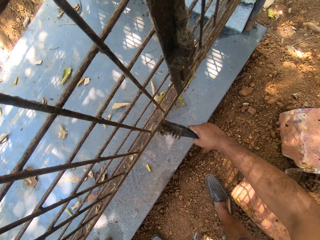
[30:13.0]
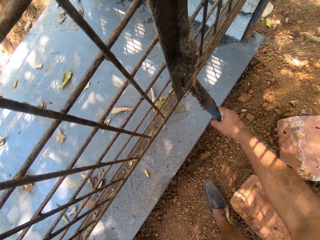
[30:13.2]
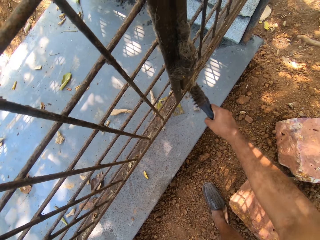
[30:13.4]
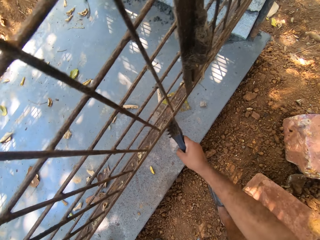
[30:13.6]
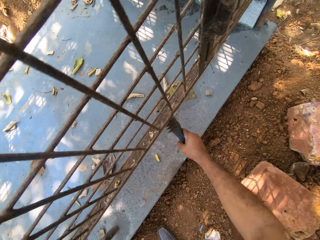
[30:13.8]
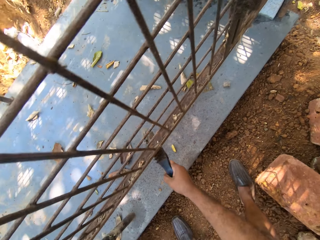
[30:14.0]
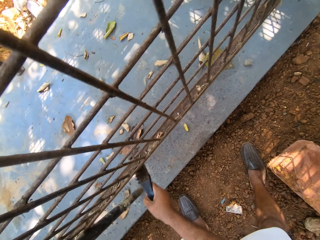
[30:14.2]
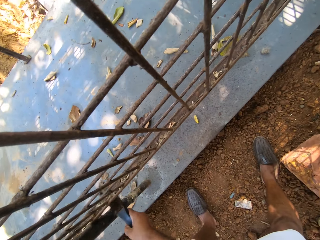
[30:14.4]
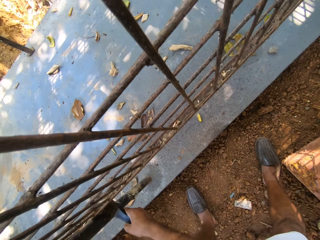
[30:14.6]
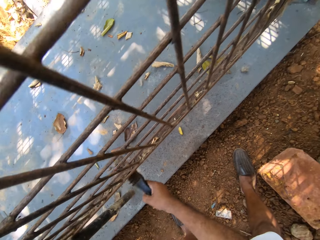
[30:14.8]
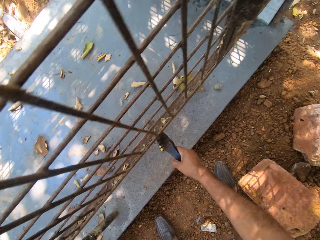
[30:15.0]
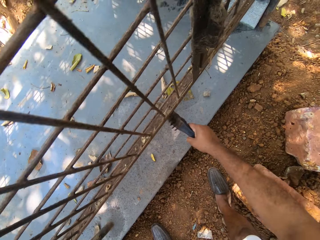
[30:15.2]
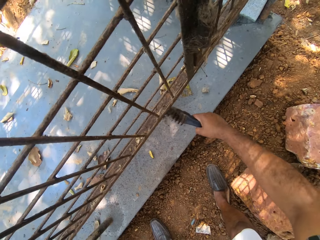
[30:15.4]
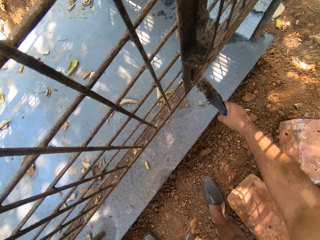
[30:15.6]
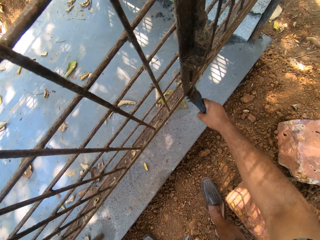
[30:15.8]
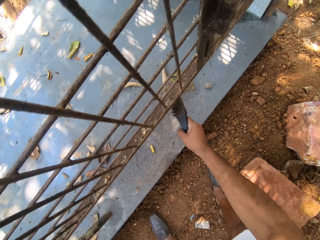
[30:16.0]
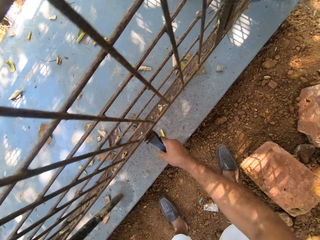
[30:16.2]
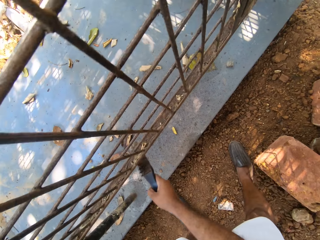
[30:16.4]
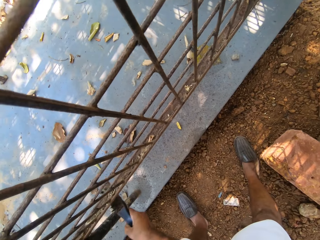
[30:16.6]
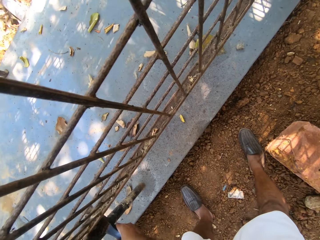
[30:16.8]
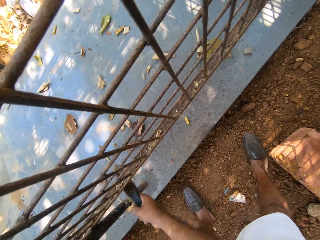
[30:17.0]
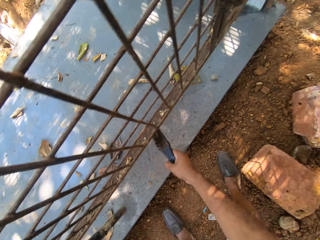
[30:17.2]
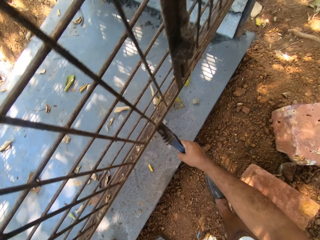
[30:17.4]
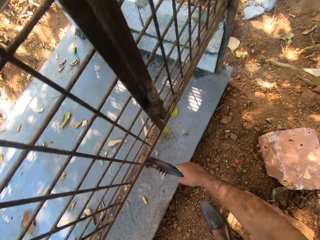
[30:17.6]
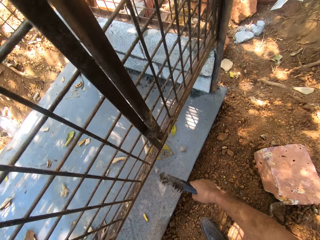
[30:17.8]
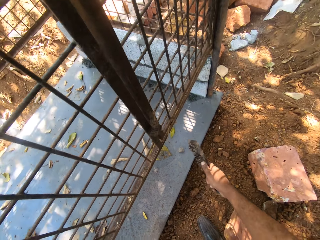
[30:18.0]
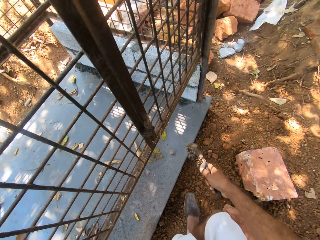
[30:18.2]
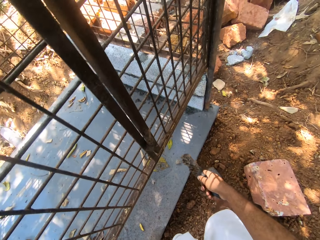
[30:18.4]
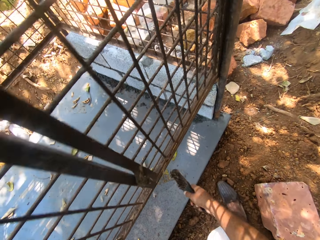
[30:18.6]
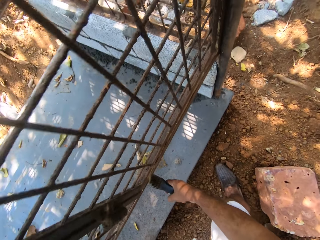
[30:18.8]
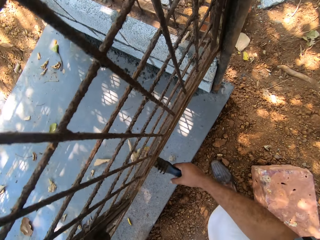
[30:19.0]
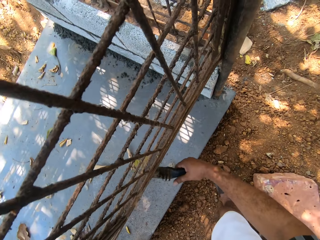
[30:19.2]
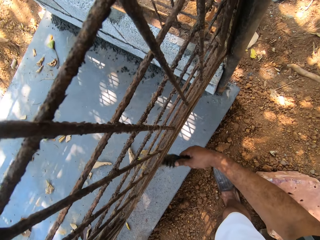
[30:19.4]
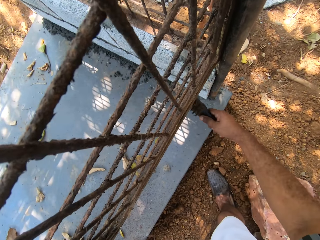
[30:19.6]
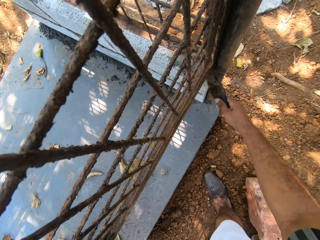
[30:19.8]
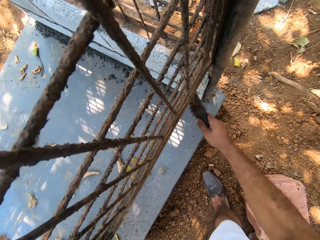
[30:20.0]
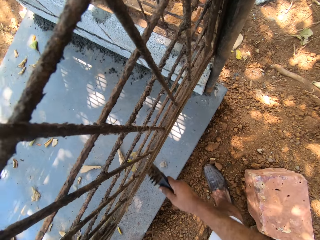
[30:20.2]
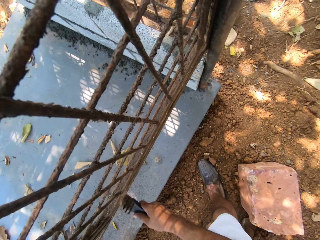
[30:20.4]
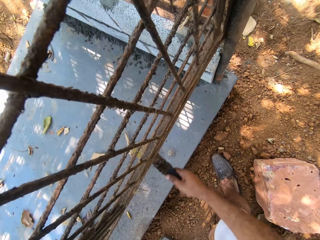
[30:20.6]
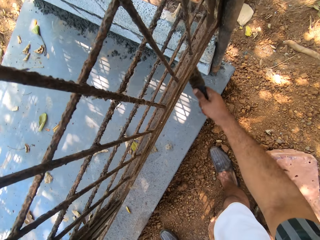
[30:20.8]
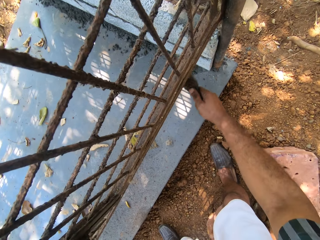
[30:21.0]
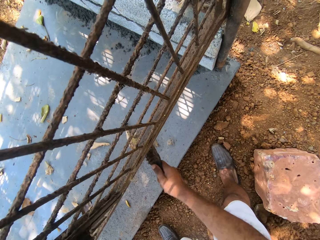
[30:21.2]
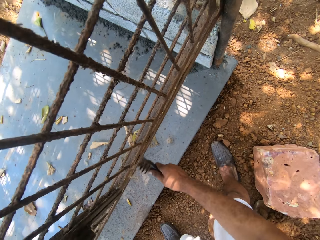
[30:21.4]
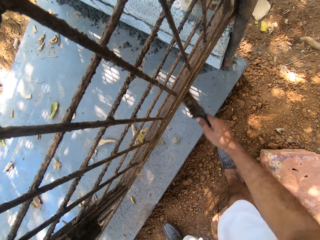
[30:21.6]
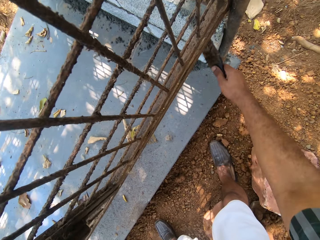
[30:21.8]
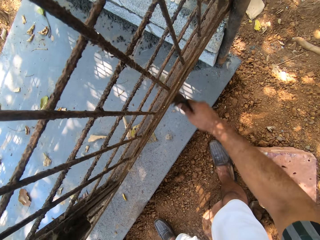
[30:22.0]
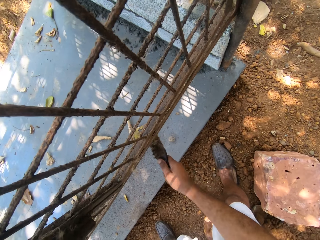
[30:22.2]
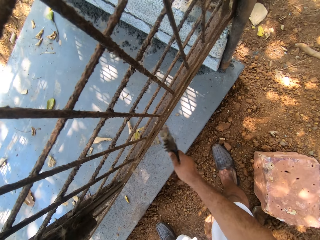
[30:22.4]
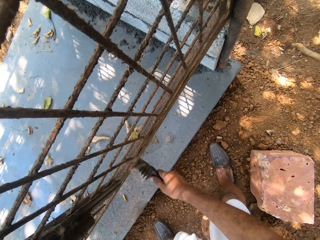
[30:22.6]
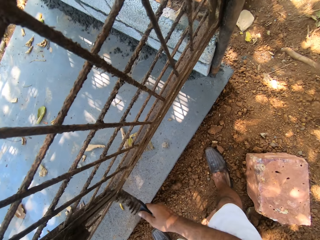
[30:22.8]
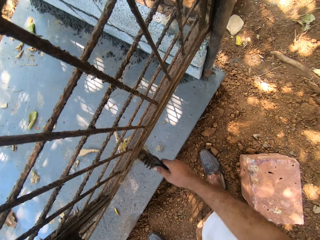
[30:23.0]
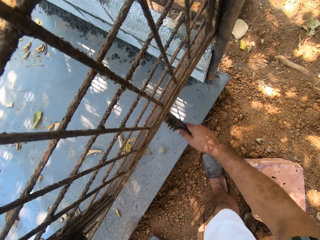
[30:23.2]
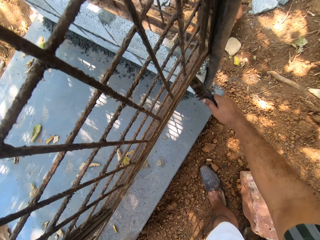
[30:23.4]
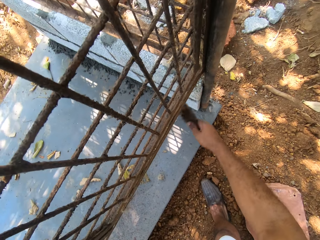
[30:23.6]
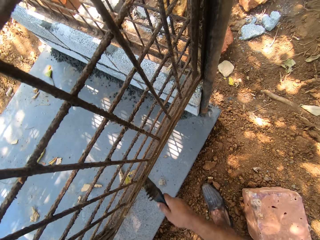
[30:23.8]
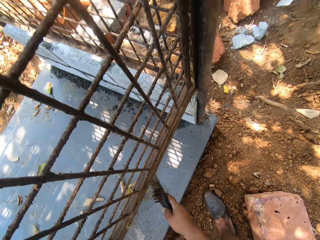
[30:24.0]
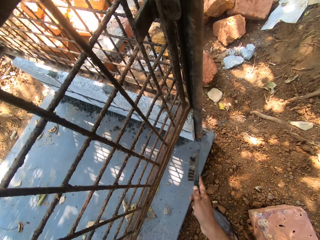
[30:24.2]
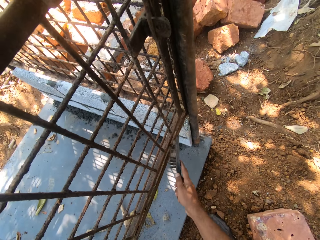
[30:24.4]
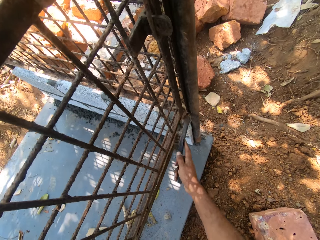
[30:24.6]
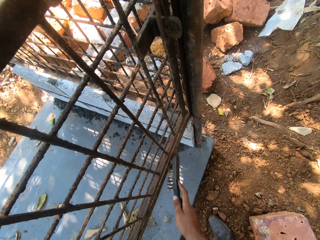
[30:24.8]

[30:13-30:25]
The camera wearer holds a wire brush. They scrub a metal grill with the wire brush.

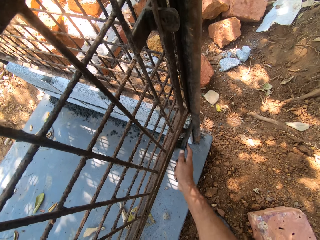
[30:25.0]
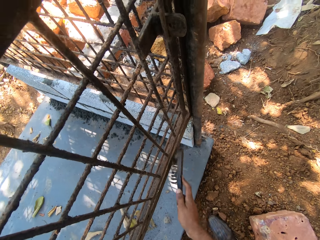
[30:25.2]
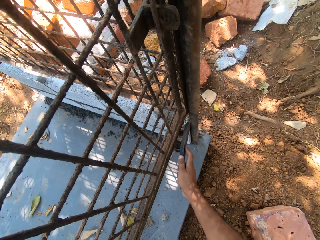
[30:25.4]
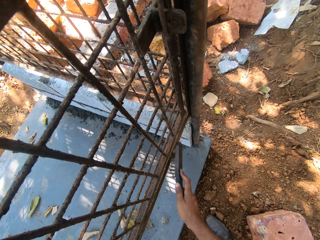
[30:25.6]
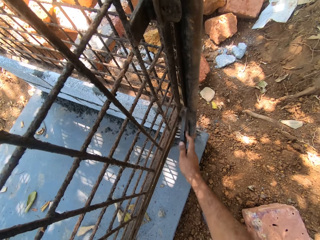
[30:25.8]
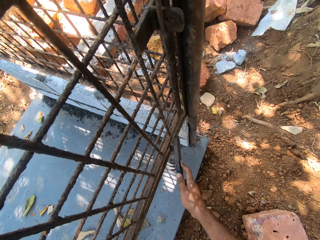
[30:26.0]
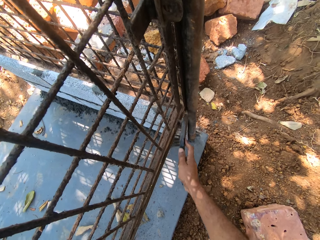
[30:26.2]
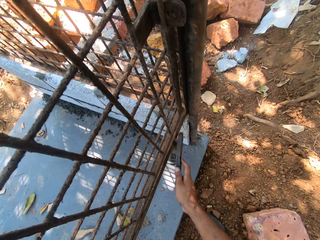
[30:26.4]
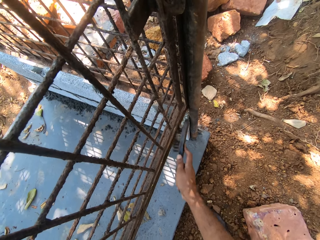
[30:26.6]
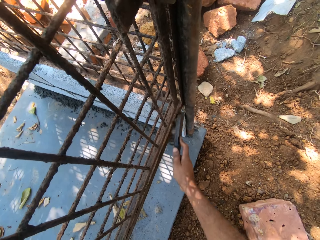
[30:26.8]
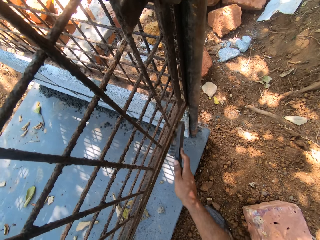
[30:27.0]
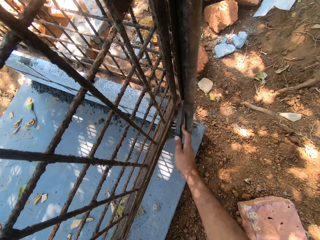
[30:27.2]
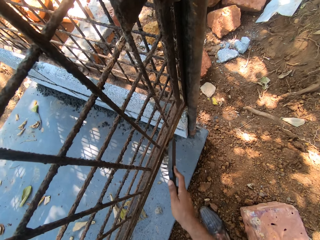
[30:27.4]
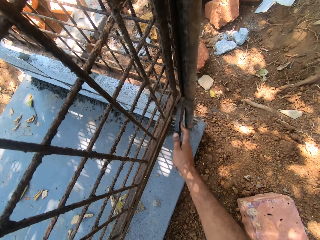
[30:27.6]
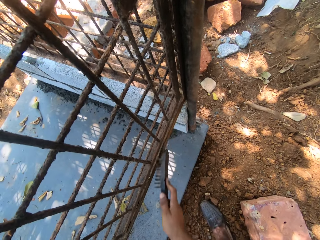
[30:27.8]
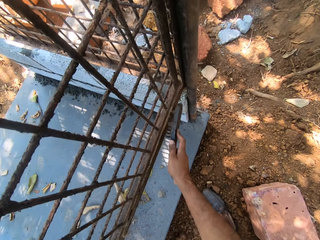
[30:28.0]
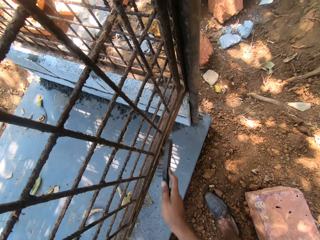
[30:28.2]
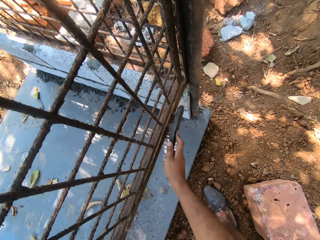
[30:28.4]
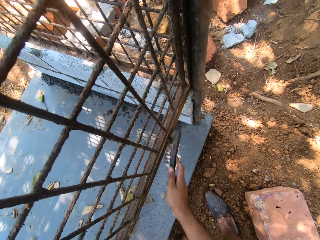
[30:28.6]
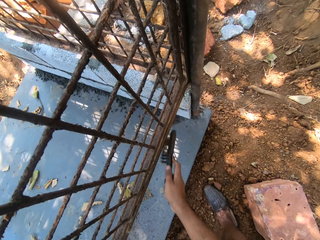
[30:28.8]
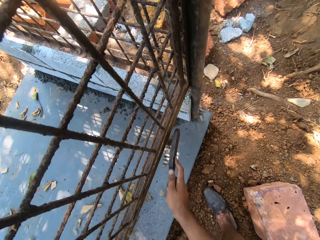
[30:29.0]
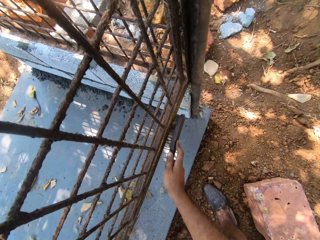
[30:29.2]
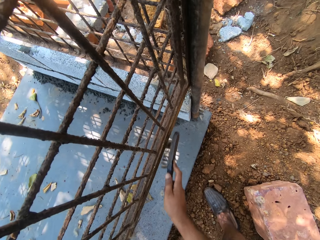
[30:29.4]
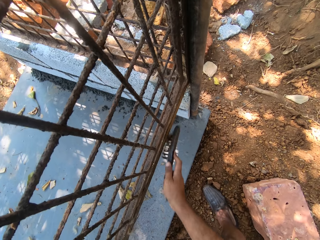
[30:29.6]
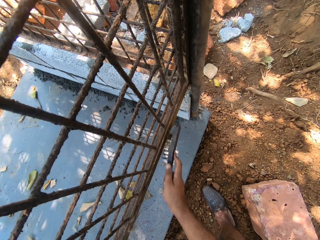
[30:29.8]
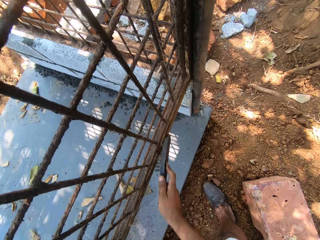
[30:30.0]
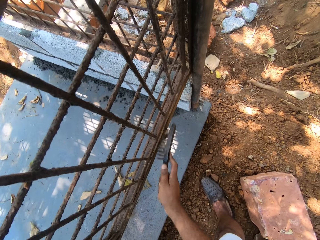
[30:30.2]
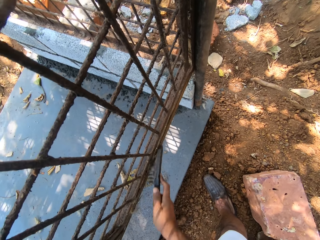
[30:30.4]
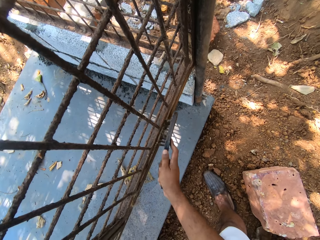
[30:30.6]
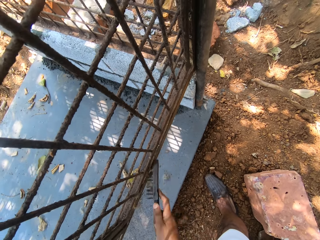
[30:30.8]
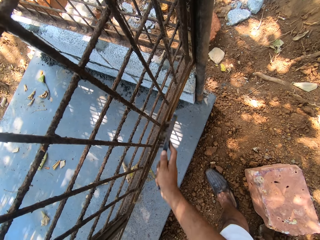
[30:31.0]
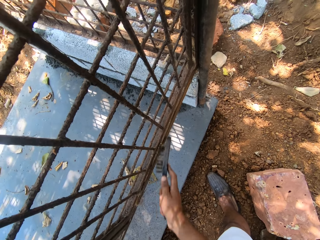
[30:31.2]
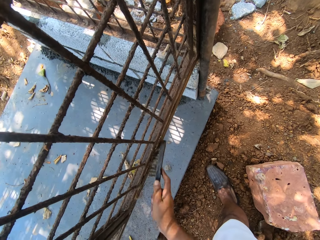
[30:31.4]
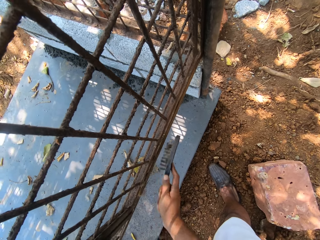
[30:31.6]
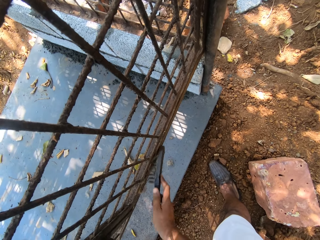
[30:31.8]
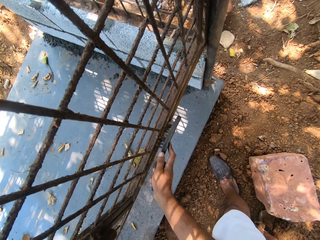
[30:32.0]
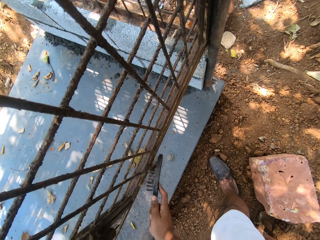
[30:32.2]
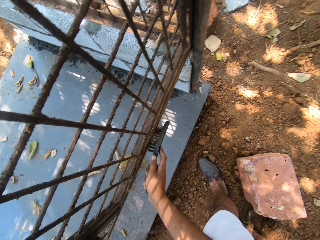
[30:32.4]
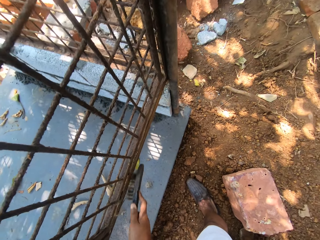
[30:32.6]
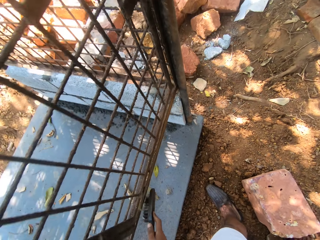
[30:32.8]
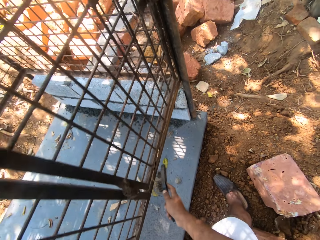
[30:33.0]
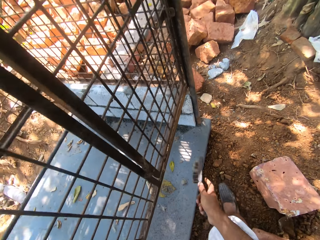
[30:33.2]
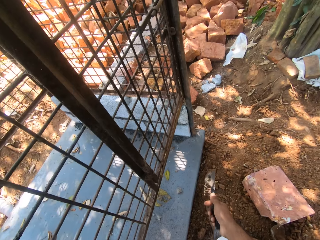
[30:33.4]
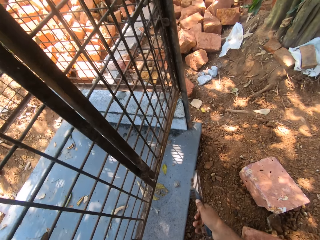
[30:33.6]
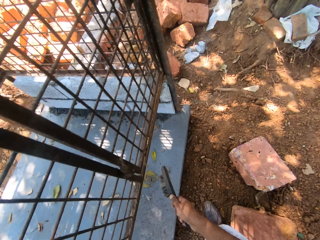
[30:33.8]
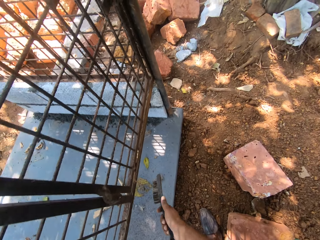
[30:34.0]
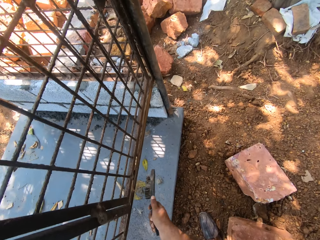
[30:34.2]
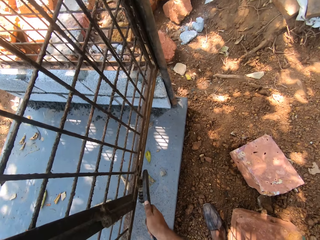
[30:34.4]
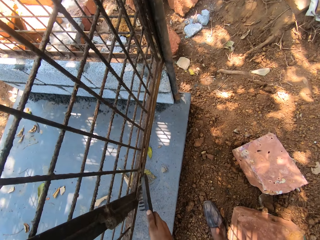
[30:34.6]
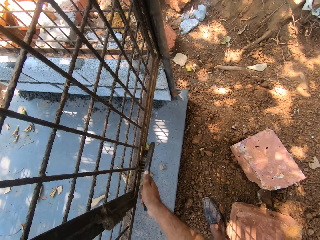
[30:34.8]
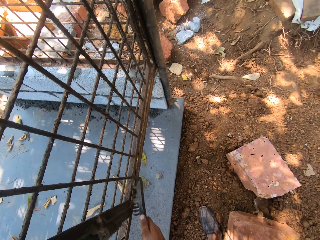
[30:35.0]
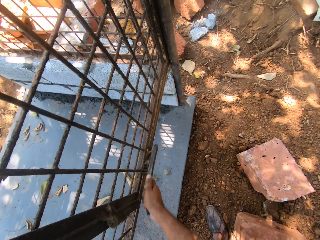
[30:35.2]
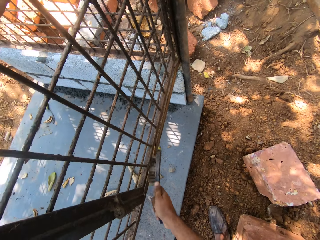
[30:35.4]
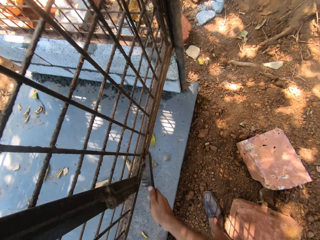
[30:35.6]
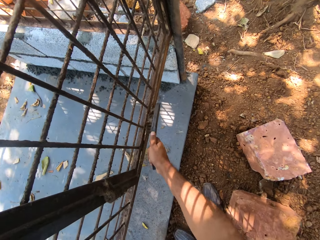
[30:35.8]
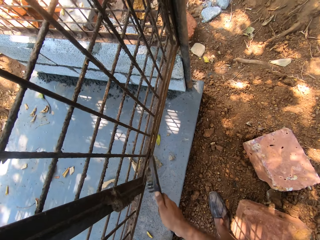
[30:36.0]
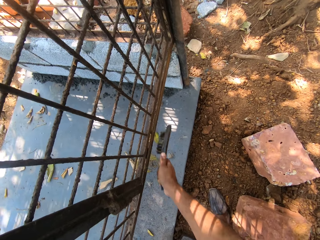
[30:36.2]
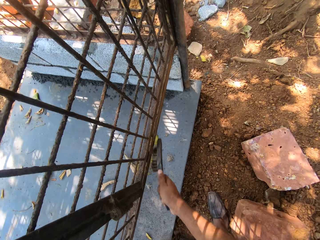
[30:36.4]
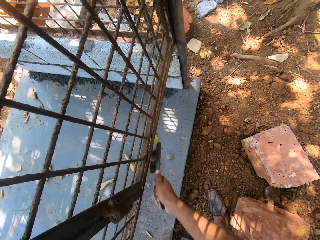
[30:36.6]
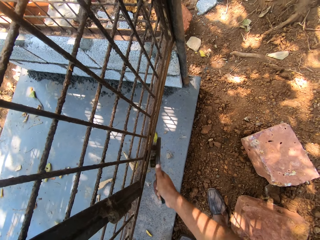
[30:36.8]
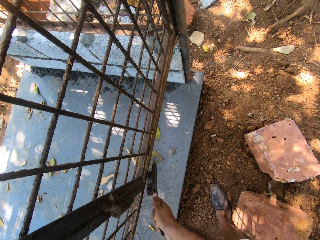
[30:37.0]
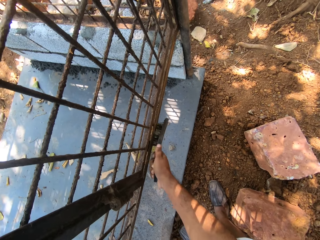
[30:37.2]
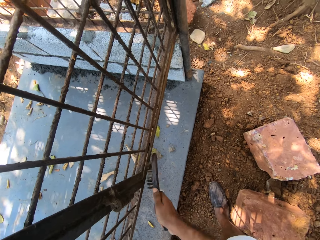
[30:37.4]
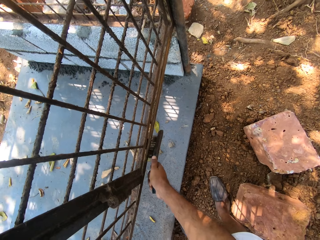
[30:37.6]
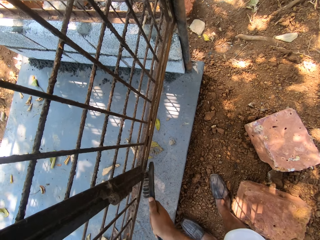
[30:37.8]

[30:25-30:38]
The camera wearer holds a wire brush. They scrub a metal grill with the wire brush.
